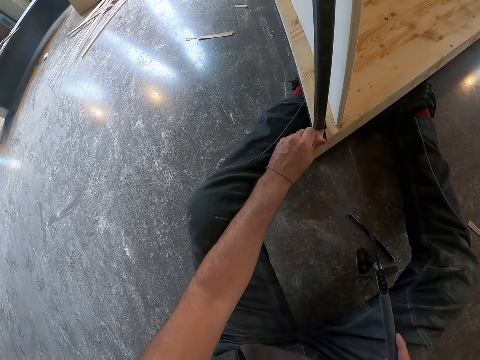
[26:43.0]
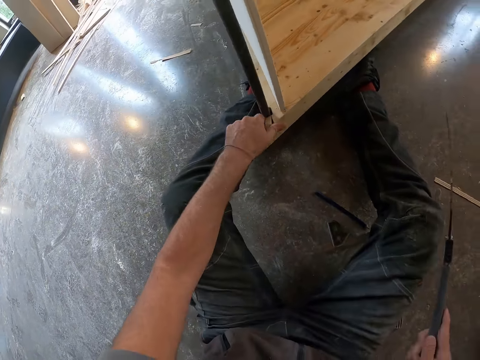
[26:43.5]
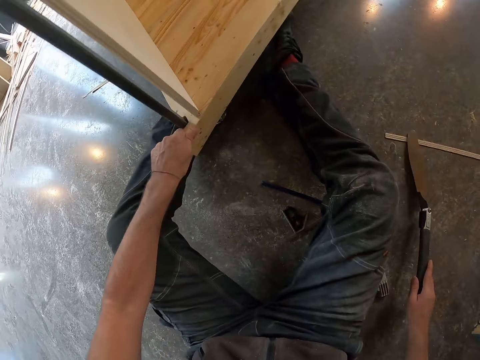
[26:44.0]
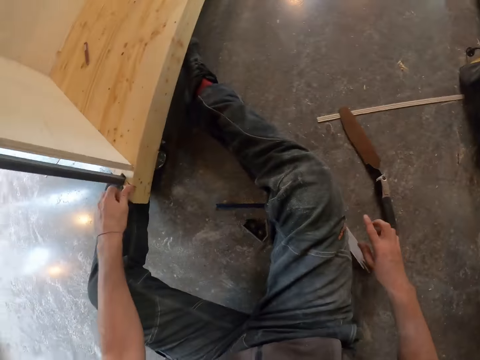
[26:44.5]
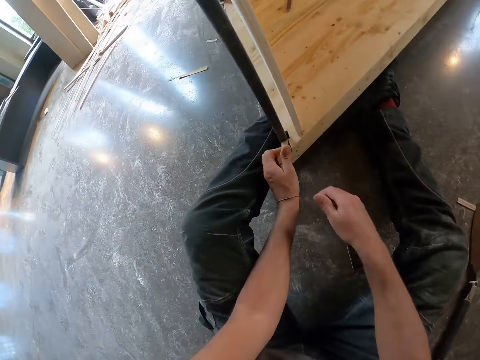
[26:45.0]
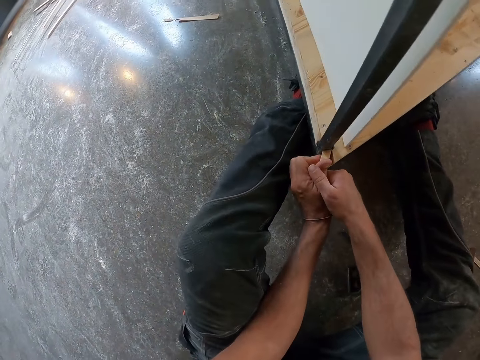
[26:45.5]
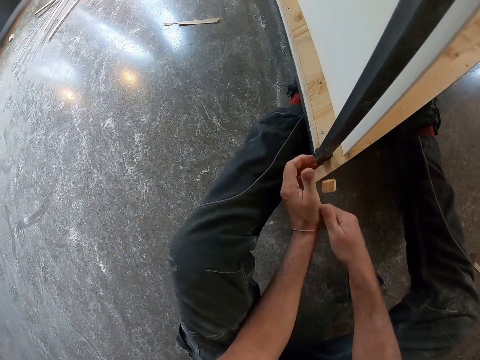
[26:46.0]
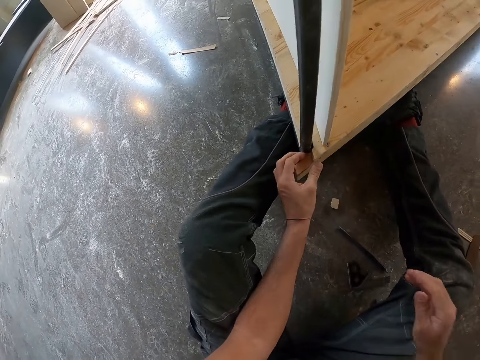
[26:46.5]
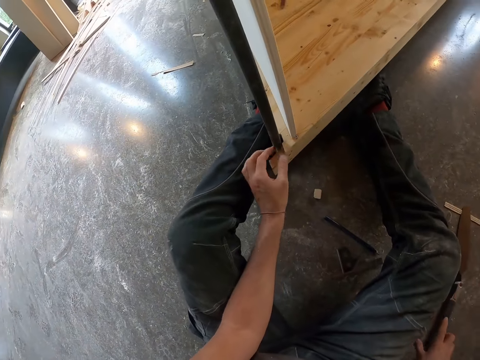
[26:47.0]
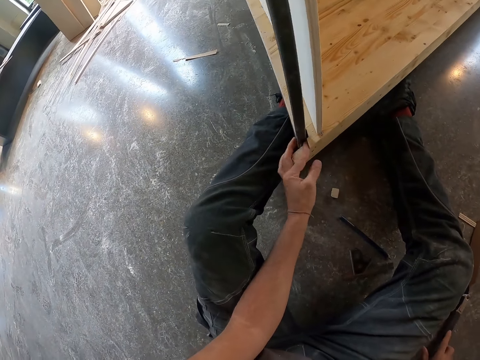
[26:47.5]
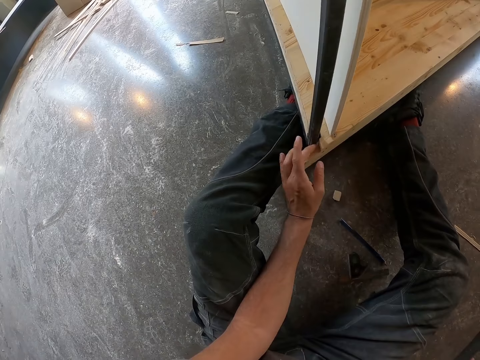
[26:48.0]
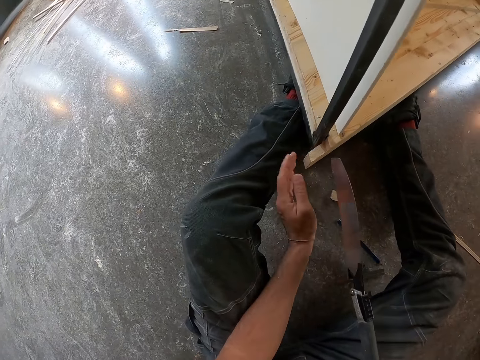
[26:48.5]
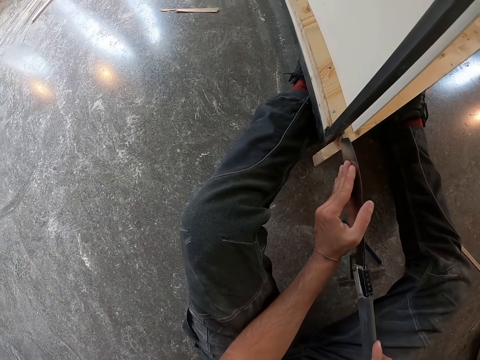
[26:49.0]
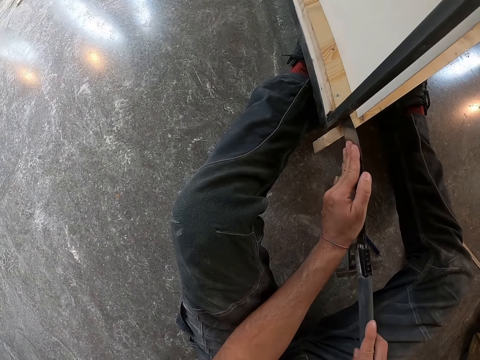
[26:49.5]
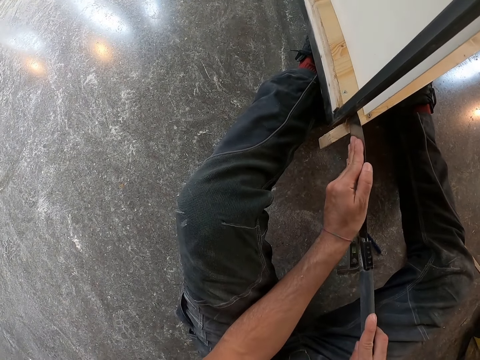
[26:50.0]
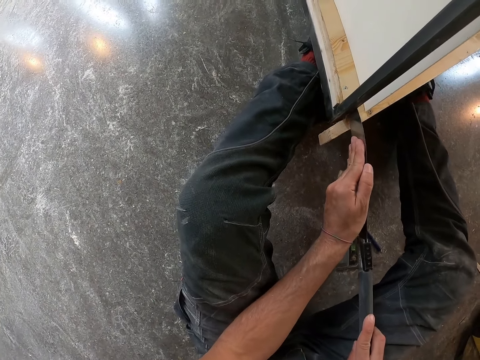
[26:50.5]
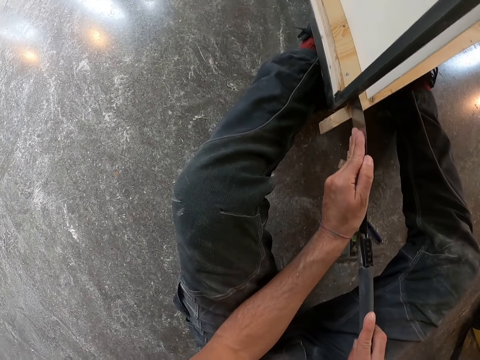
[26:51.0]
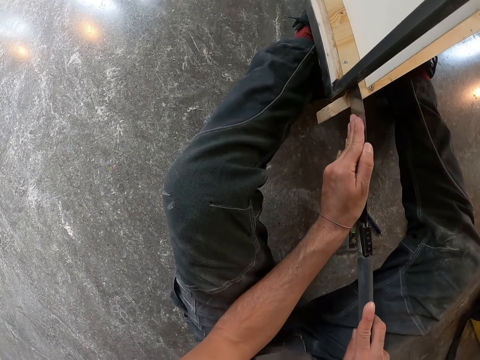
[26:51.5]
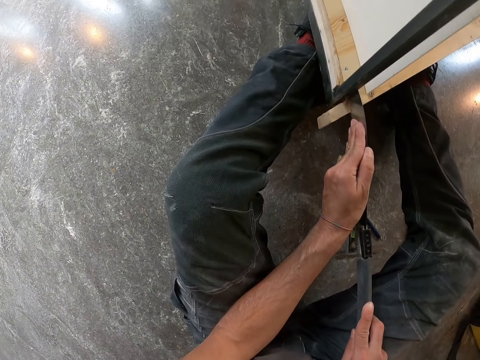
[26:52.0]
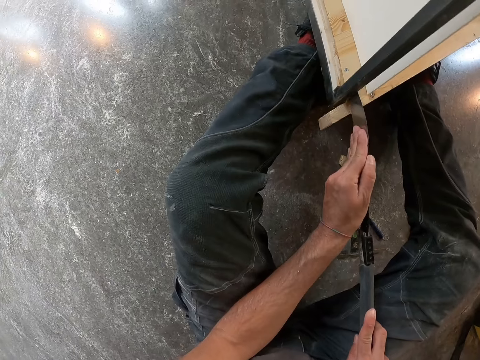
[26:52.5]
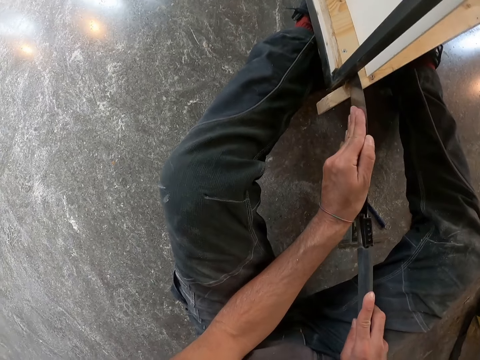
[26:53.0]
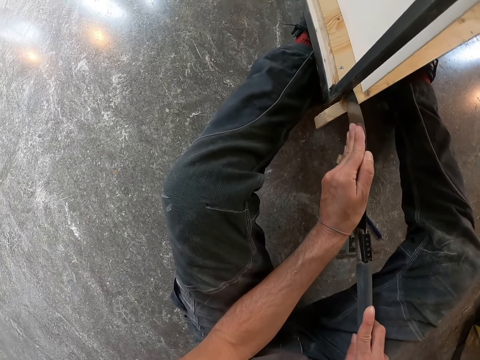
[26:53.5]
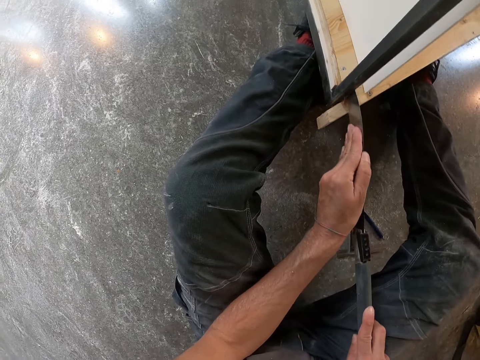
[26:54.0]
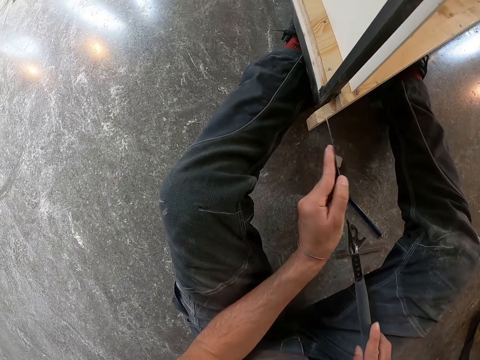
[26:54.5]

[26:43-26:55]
The camera wearer drops the saw knife in his right hand. He pulls at the sawed piece of wood with his hands. He picks up the saw knife in his right hand. He saws off a piece of the plywood board with the saw knife in his hands.

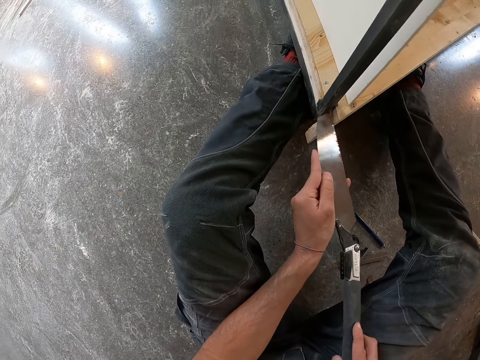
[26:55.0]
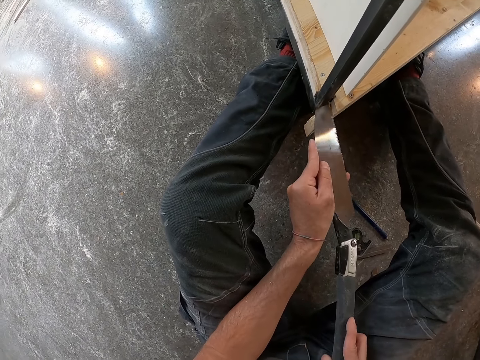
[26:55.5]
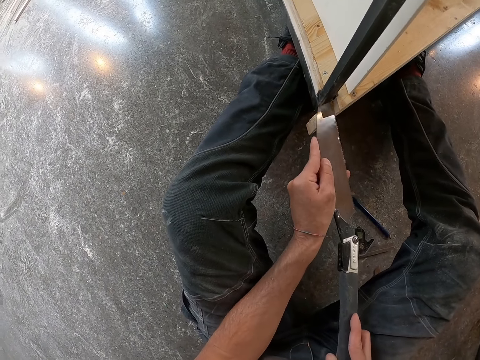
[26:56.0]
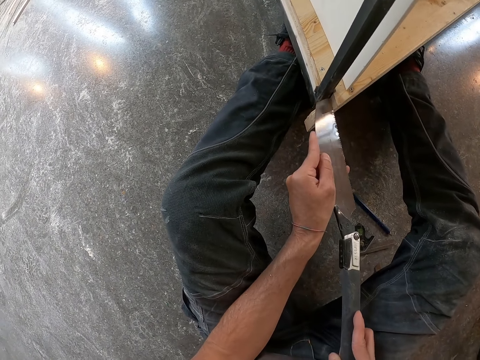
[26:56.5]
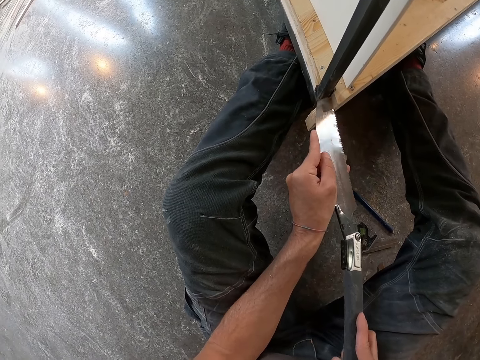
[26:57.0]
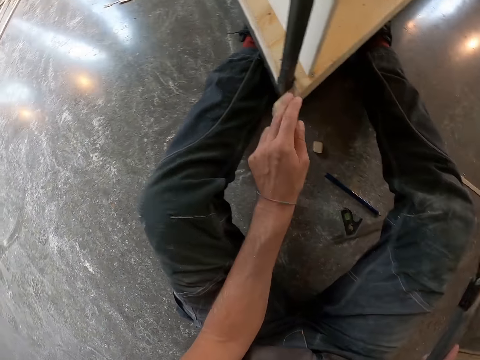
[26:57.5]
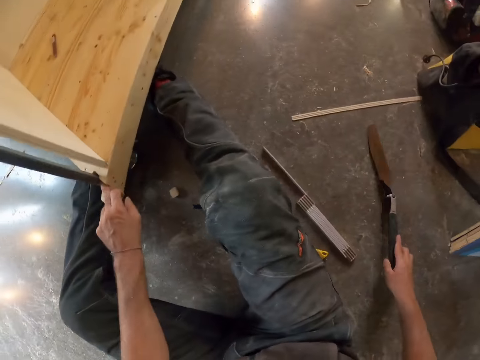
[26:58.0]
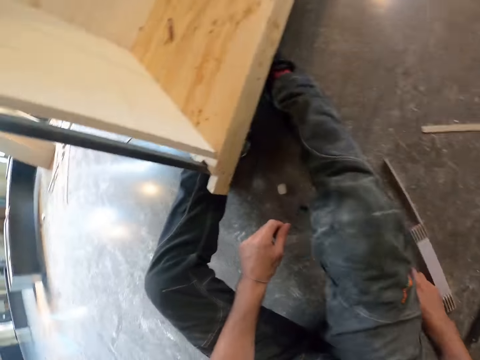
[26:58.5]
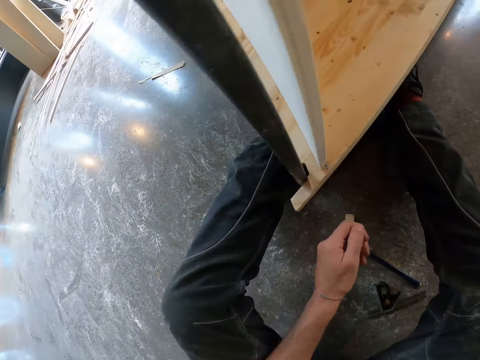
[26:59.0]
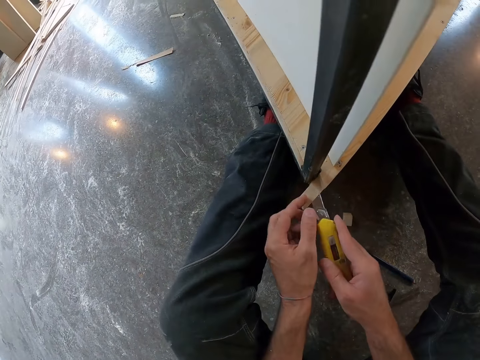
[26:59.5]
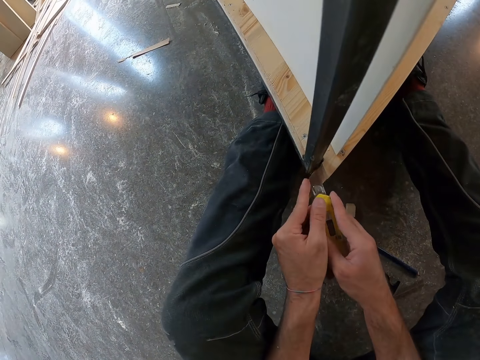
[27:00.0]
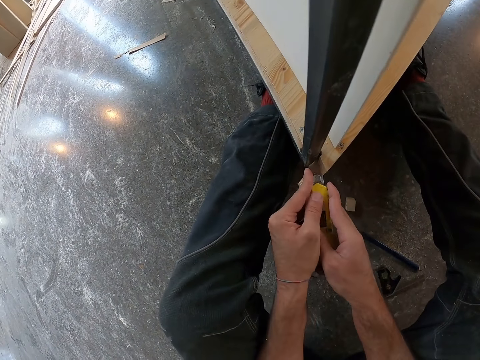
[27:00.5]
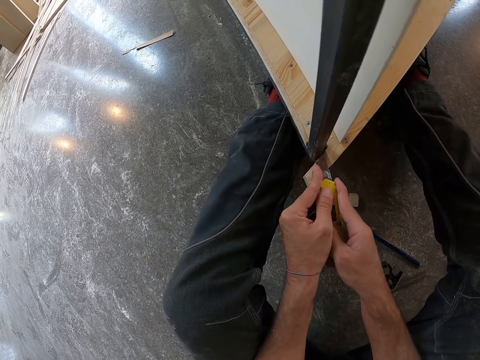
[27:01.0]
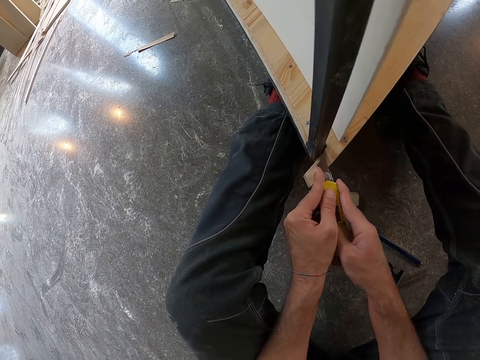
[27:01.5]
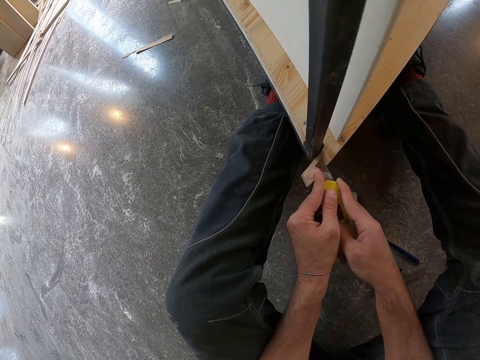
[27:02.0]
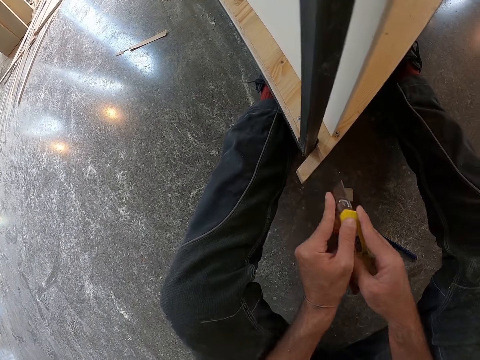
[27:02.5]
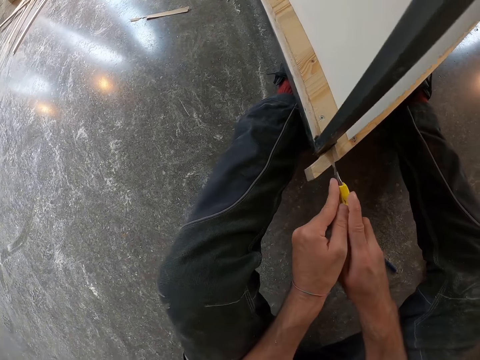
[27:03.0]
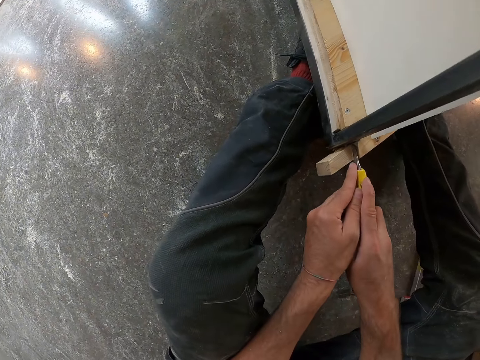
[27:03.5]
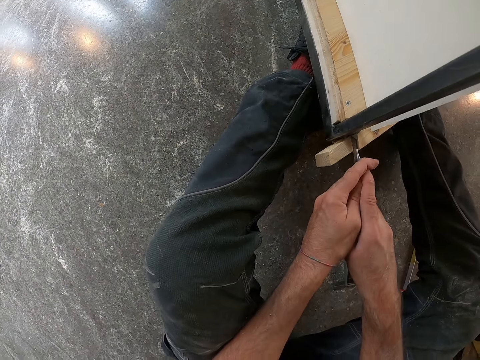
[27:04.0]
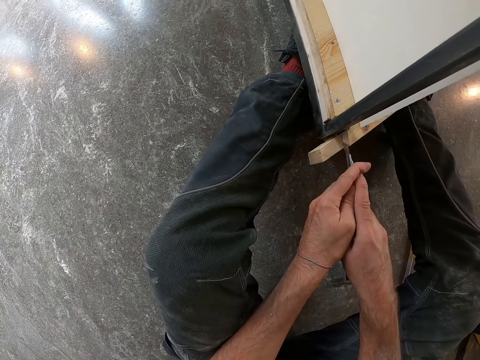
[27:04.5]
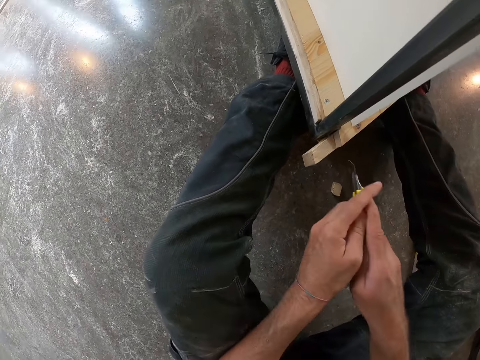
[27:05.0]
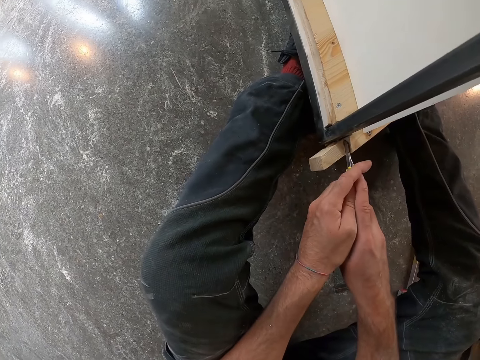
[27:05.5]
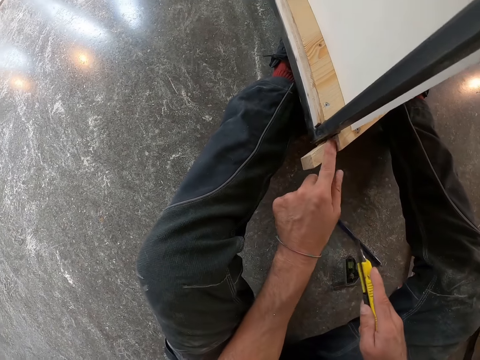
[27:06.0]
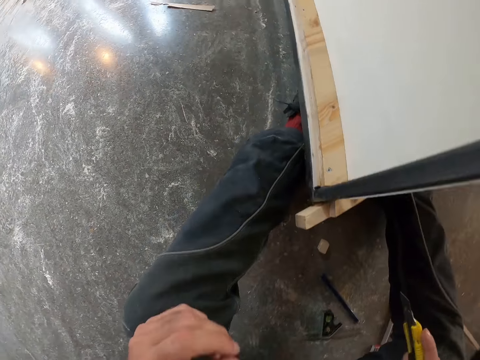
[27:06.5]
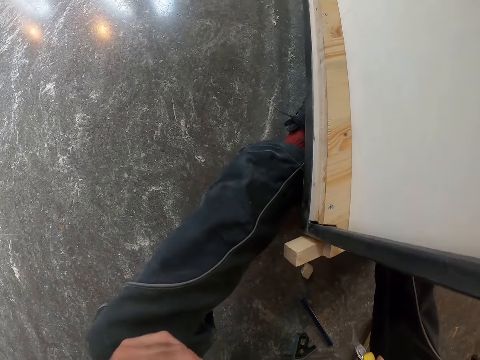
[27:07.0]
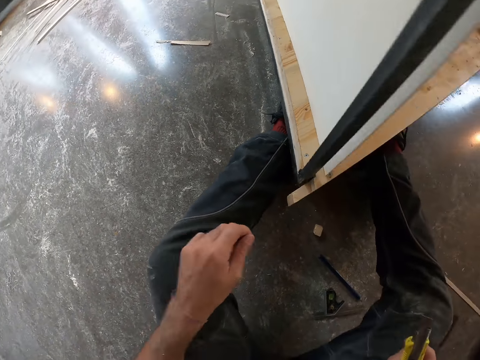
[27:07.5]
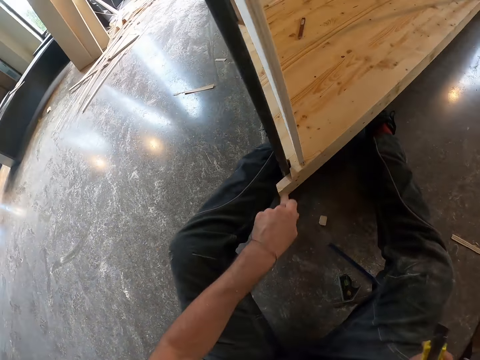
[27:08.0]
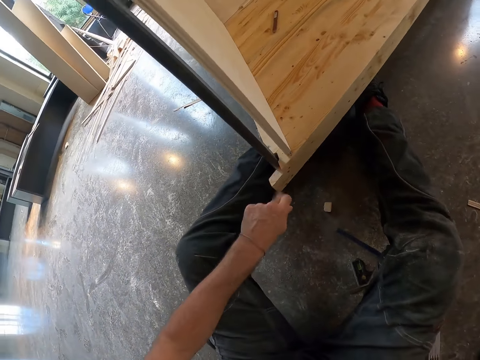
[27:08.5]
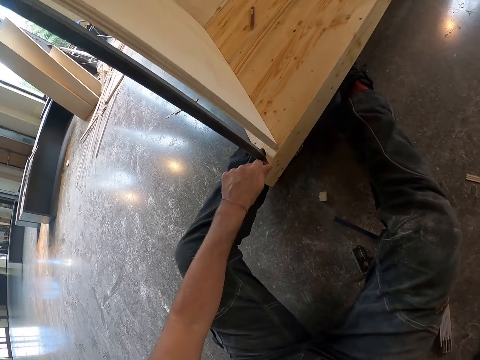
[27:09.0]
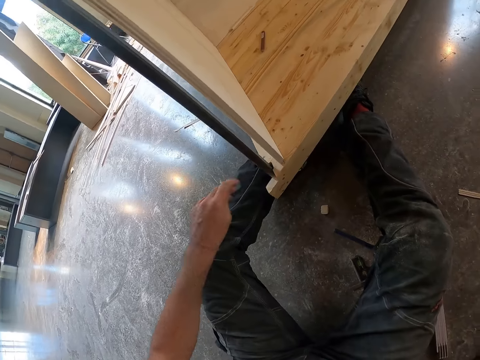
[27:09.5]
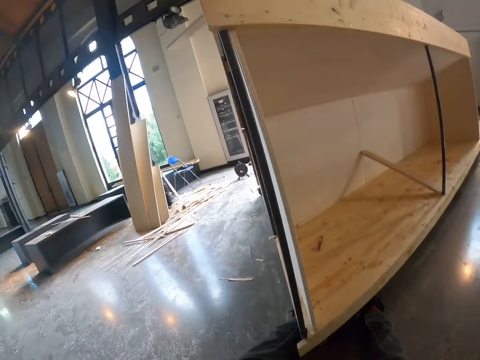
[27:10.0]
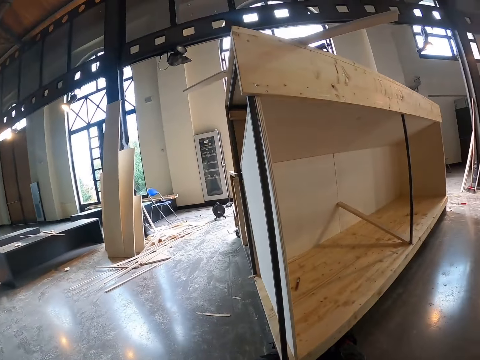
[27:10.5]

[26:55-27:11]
The camera wearer drops the saw knife in his right hand. He picks up the folding knife in his right hand. He marks a part of the plywood board with the saw knife in his right hand. He marks it again. He cleans off some dust with his left hand. He drops the folding knife on the floor with his right hand.
